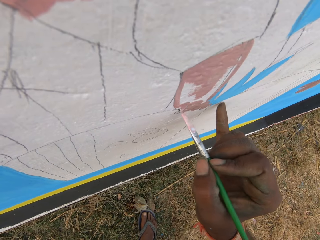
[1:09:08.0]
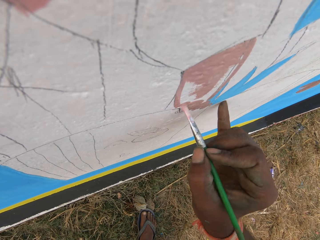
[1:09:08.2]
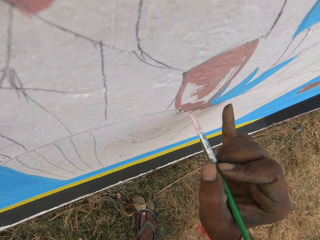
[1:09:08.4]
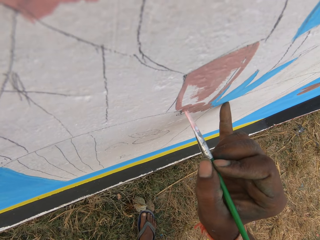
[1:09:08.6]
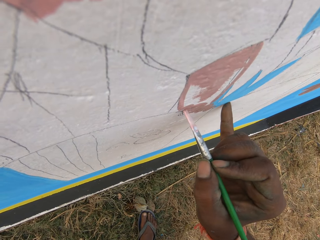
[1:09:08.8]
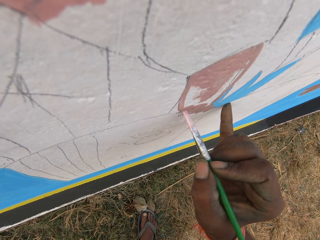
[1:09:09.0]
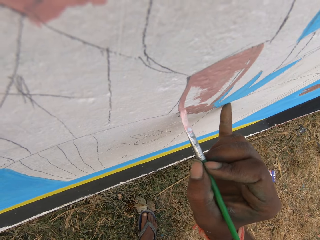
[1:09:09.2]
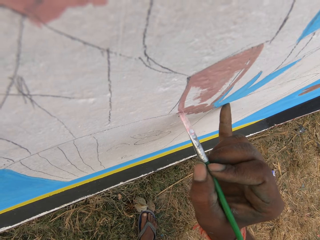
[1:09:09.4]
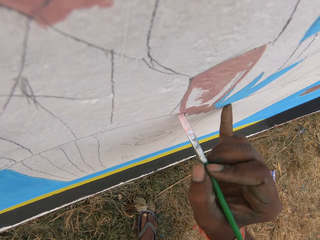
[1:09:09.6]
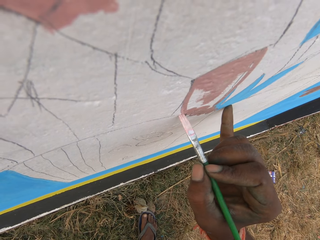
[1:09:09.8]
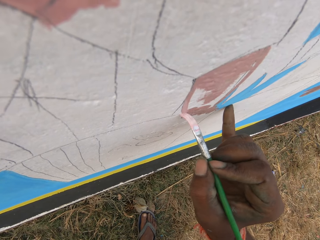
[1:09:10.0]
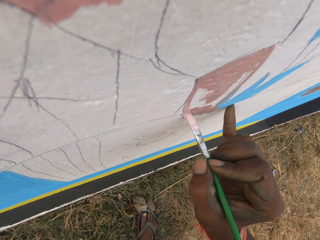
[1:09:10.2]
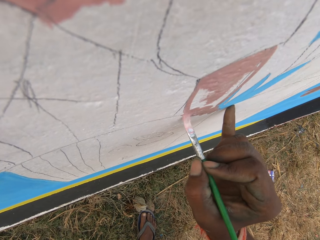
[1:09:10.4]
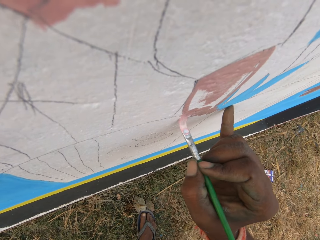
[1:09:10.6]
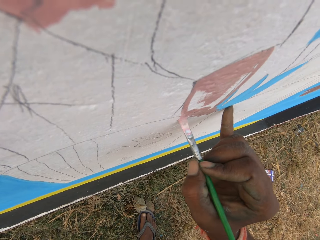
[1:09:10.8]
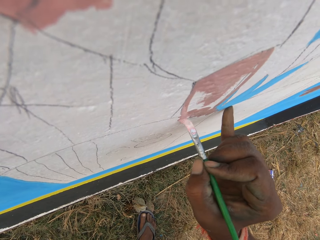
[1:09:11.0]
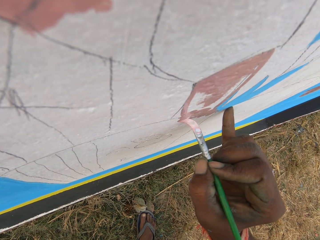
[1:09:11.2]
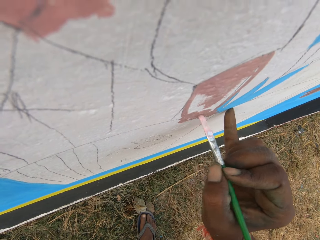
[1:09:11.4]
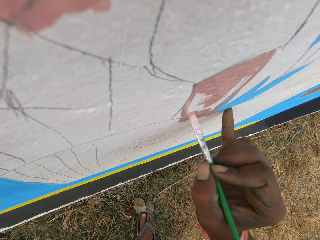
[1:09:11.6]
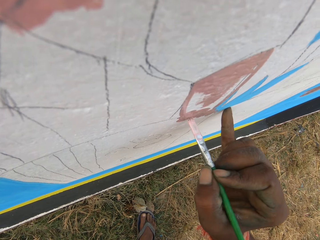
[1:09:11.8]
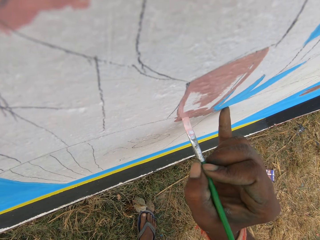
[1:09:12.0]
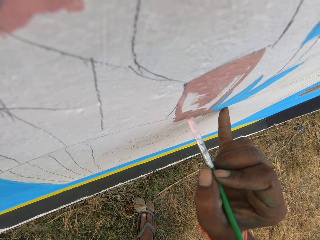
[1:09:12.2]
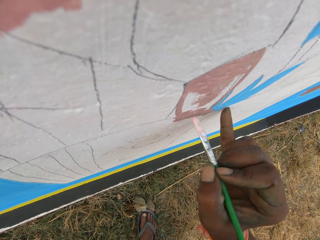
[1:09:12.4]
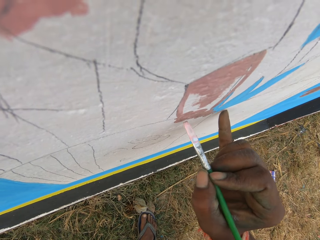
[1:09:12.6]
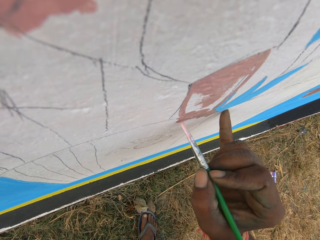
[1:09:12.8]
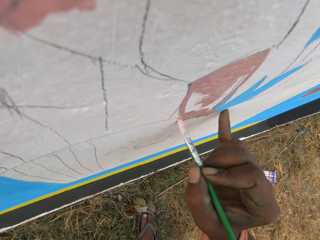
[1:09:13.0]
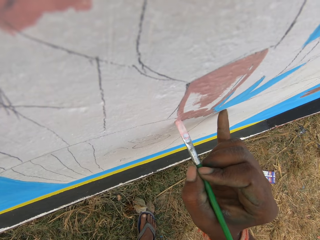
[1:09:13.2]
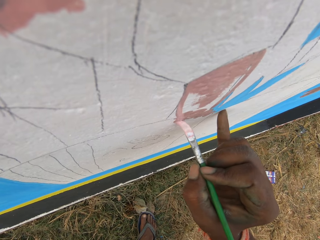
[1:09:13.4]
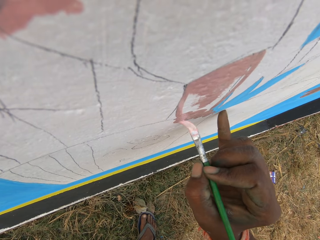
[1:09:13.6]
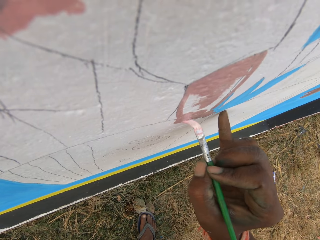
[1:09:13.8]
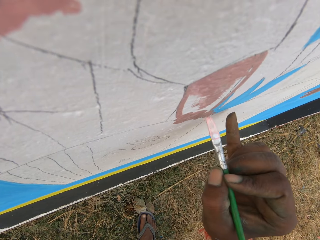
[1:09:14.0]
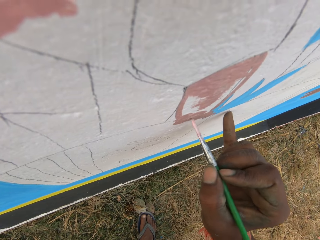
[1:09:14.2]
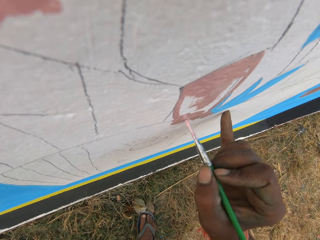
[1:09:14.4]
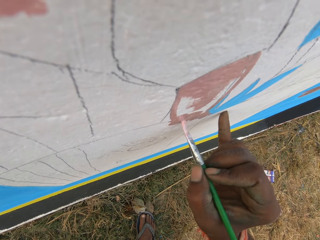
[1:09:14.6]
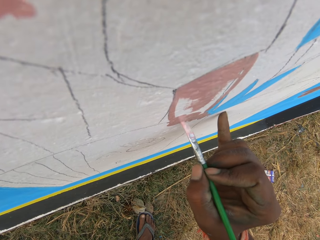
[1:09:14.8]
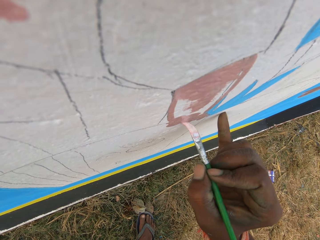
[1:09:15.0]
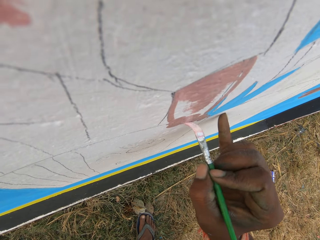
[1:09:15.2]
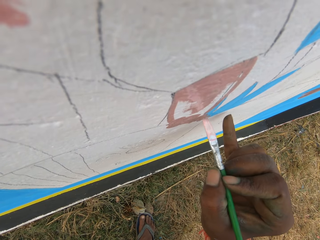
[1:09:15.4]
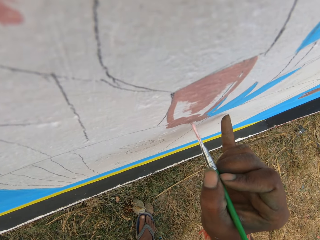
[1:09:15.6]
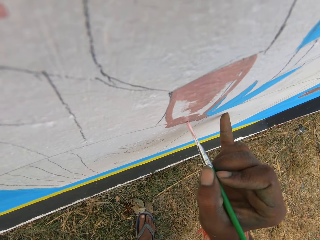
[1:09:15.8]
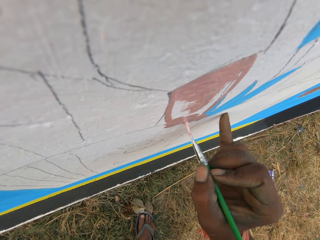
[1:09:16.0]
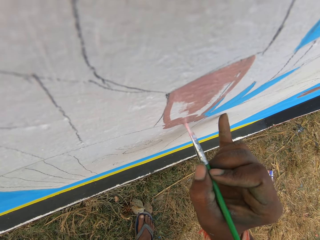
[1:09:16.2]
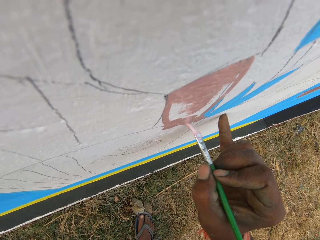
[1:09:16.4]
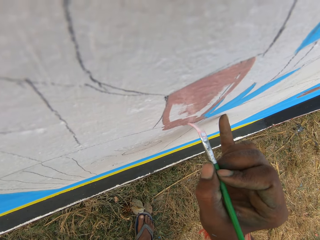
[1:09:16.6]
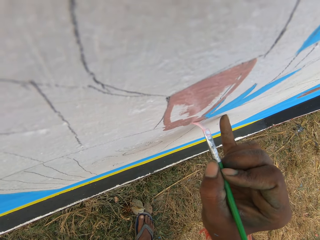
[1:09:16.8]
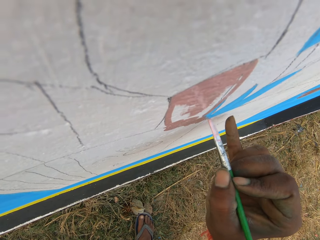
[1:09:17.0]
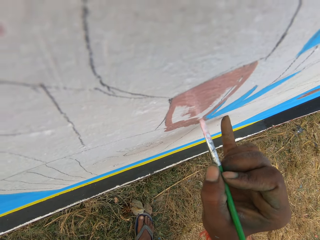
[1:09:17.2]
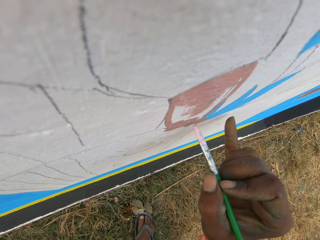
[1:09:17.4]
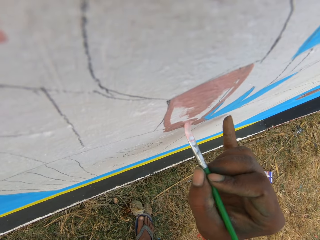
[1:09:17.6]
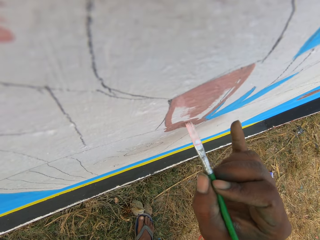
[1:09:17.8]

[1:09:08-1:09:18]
The camera wearer paints on the wall with the second painting brush in his right hand.

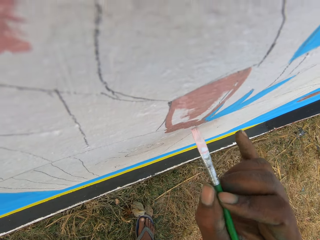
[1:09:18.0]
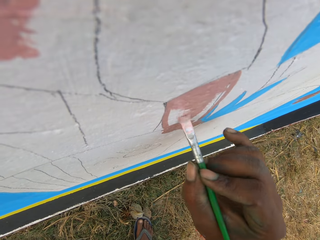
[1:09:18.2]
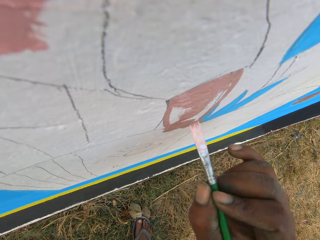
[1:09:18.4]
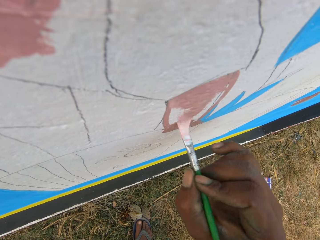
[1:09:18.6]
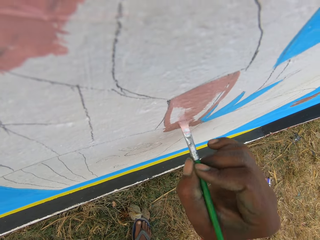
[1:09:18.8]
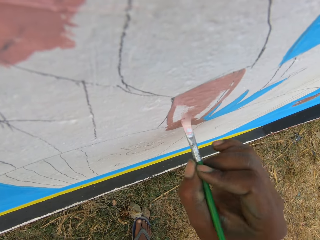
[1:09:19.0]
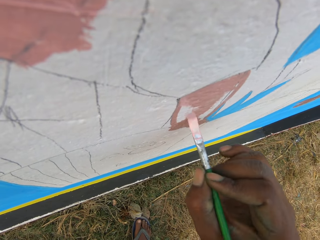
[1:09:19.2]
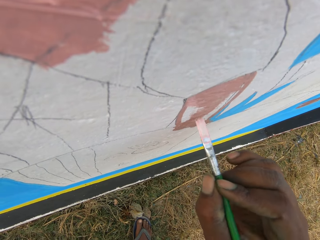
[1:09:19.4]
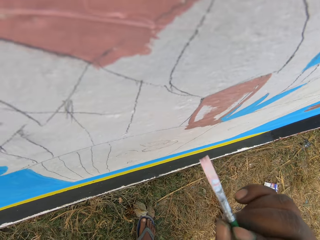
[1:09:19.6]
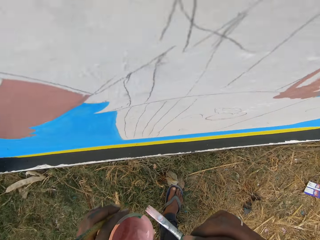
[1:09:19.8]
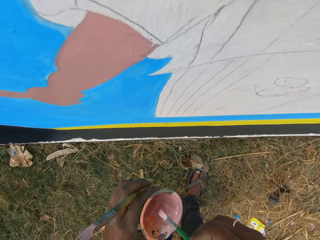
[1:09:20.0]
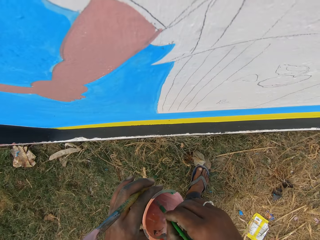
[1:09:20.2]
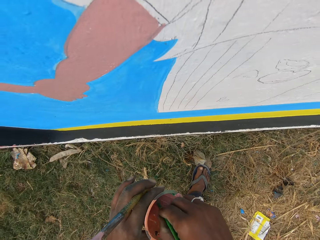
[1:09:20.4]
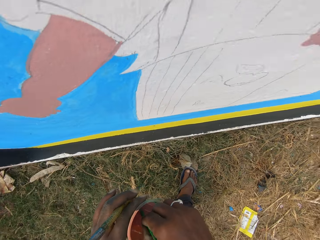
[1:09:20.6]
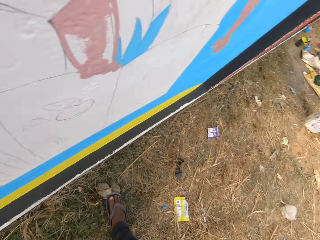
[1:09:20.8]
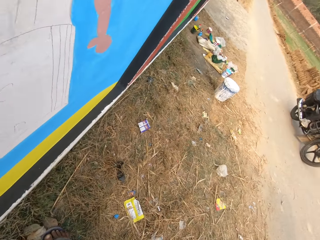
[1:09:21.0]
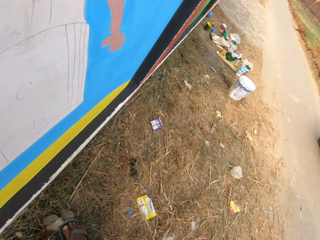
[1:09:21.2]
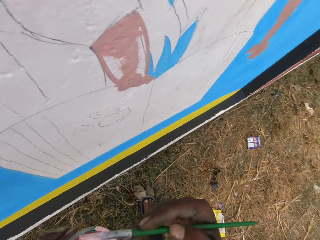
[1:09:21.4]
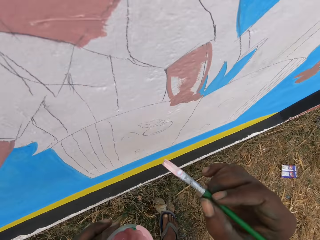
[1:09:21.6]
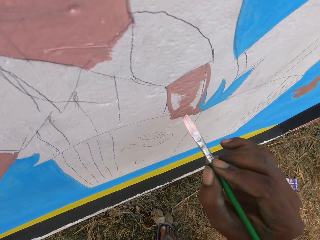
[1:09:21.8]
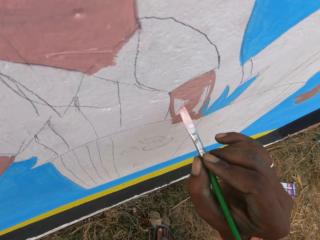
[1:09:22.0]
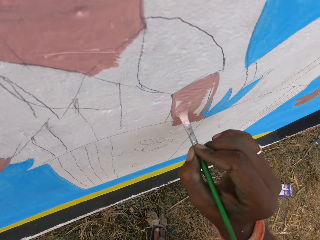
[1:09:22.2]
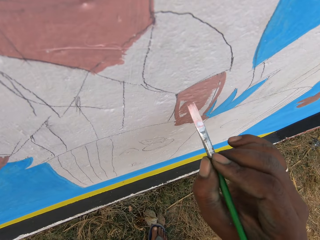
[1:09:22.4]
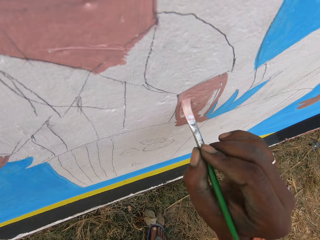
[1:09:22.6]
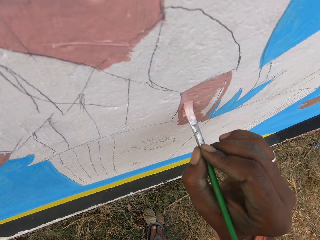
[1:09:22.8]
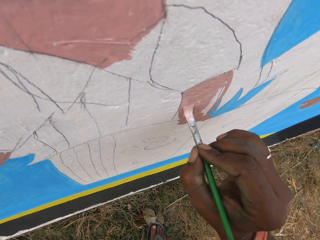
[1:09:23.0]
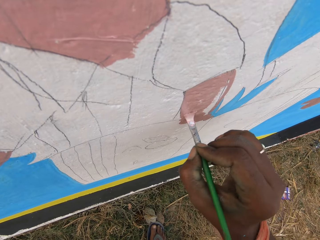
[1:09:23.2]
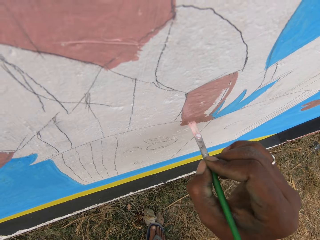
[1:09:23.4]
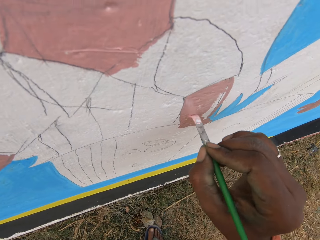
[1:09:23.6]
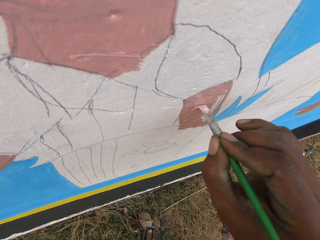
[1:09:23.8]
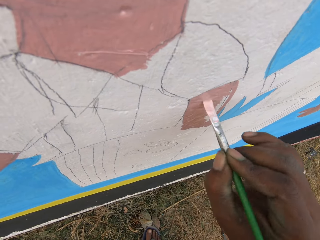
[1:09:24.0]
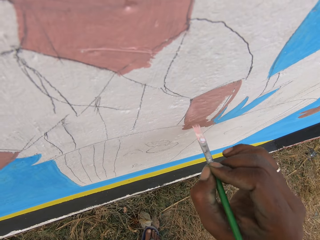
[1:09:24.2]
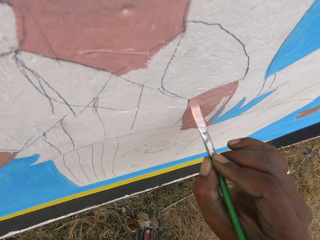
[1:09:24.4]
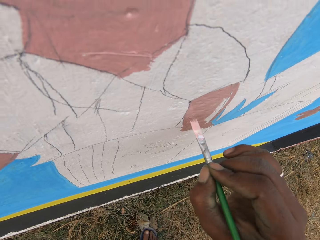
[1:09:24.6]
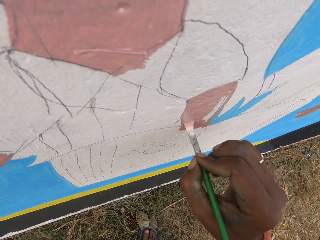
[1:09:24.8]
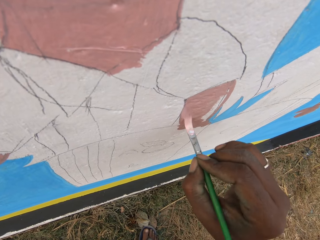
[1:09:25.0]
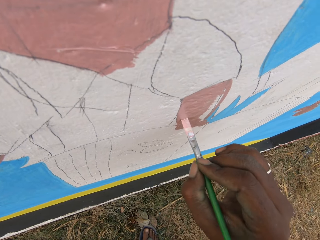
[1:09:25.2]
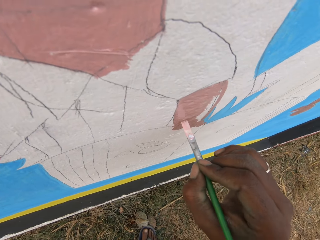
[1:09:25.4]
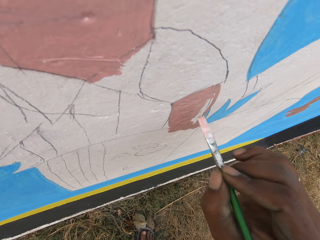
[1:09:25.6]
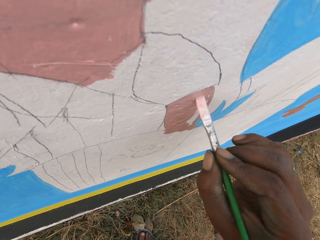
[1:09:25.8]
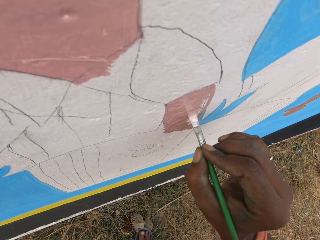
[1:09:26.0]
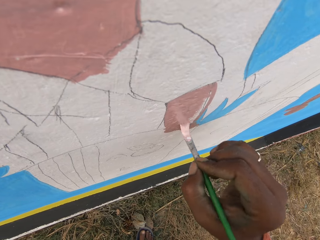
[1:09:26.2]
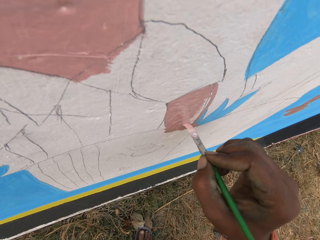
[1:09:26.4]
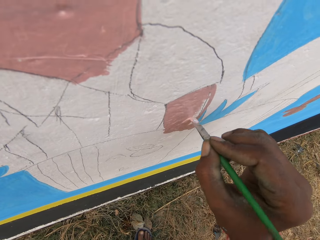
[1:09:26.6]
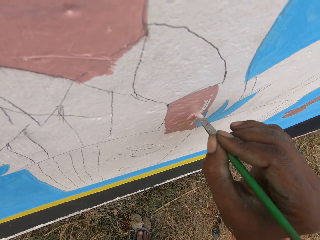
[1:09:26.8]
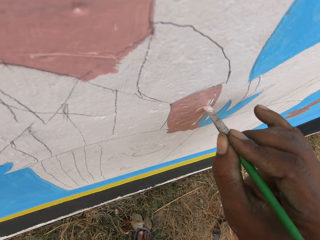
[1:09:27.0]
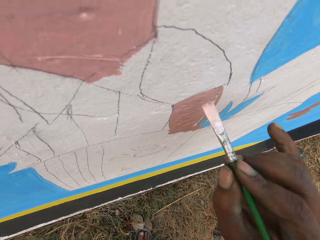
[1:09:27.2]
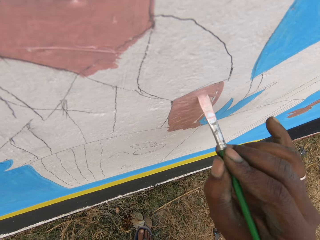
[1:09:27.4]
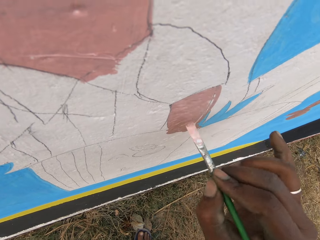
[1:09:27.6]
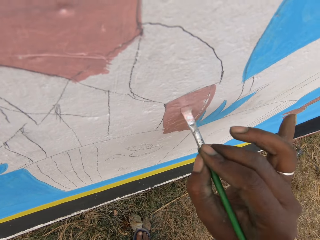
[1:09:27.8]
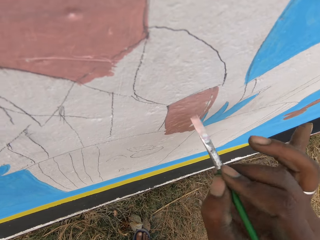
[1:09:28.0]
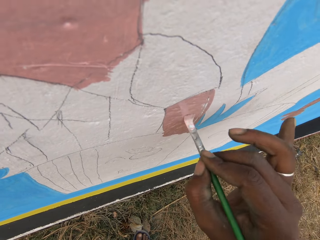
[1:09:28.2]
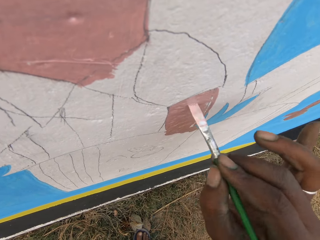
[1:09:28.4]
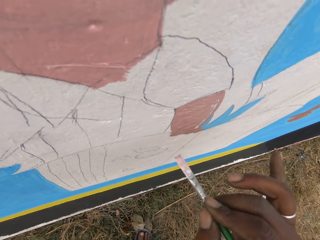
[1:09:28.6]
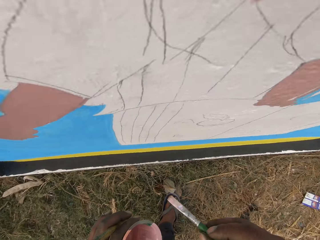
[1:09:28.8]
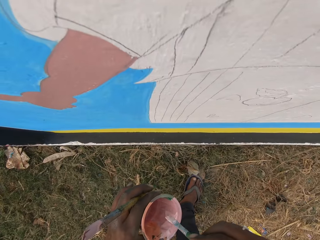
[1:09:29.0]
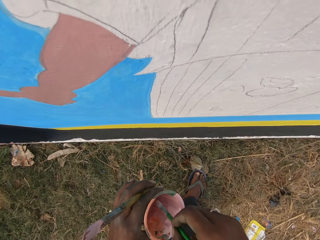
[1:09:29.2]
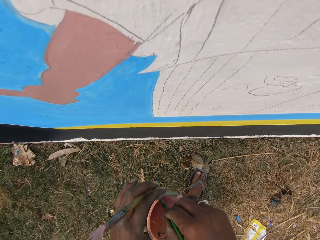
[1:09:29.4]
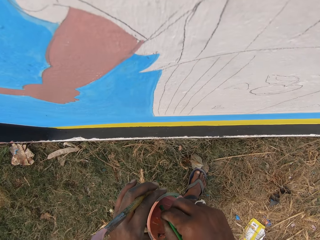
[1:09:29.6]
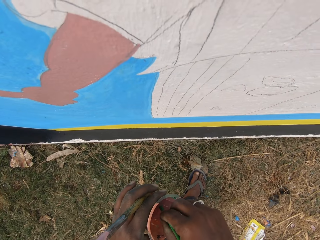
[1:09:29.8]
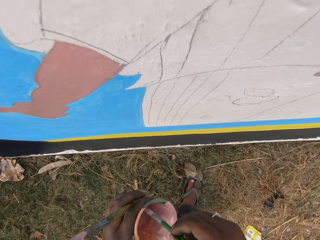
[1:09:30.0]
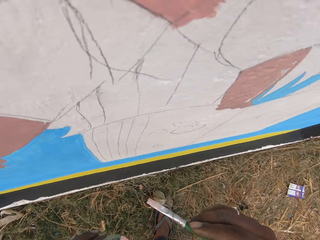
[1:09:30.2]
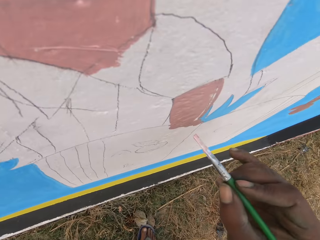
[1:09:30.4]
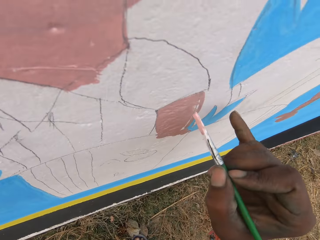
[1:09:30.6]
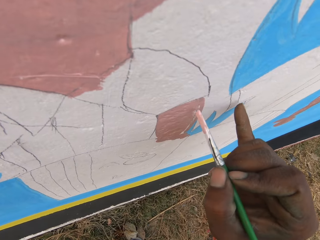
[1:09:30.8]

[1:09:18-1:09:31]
The camera wearer dips the second painting brush into the paint bowl in his left hand. He looks toward a motorcycle rider. He paints on the wall with the second painting brush in his right hand. He dips the second painting brush into the paint bowl in his left hand.
